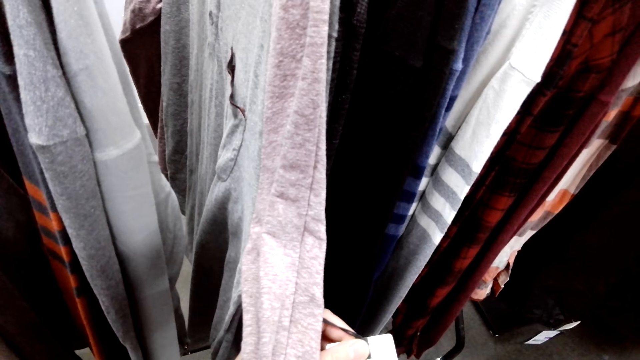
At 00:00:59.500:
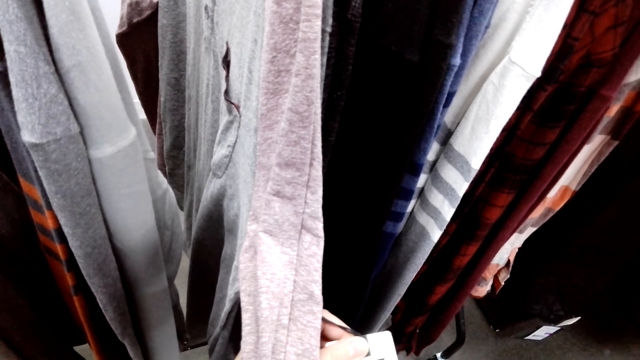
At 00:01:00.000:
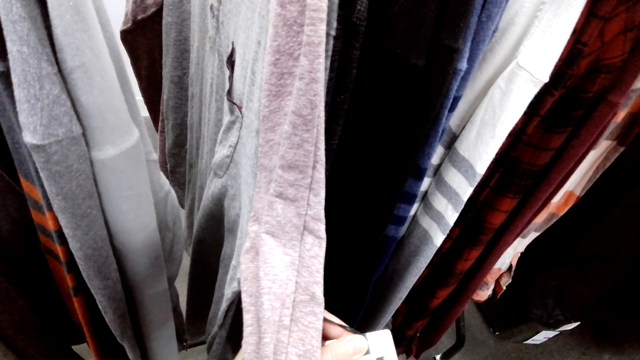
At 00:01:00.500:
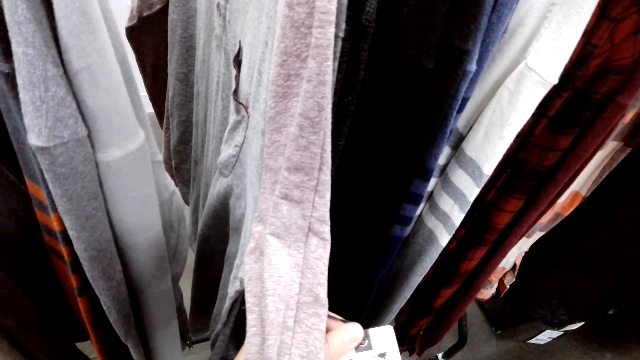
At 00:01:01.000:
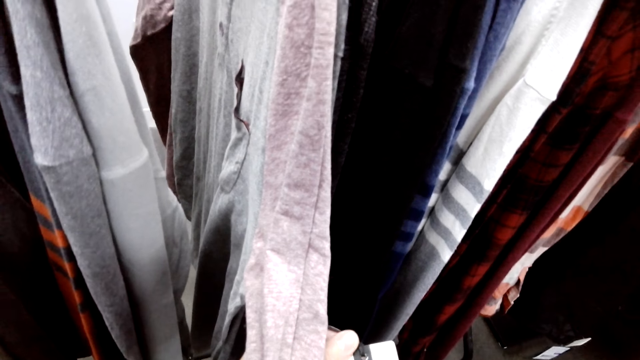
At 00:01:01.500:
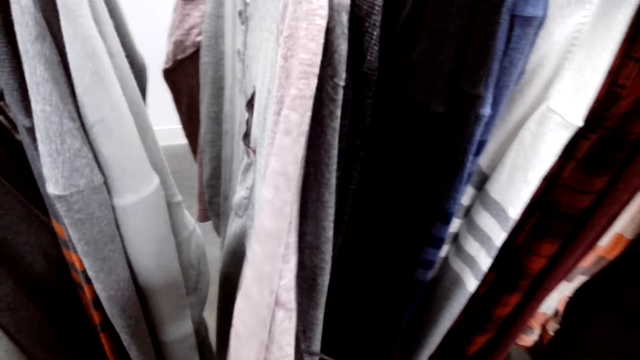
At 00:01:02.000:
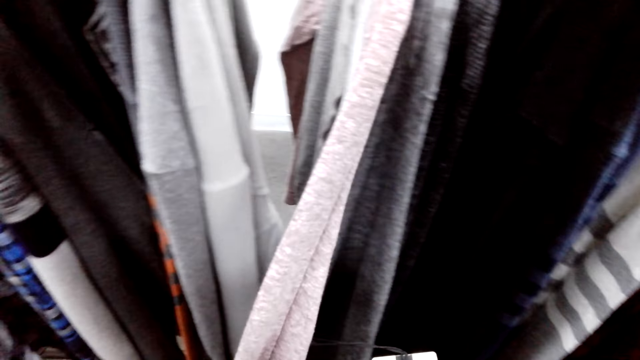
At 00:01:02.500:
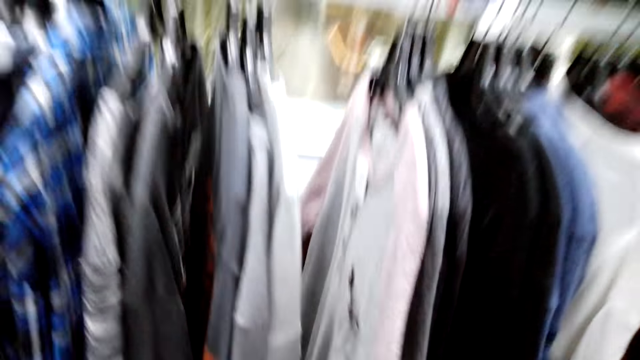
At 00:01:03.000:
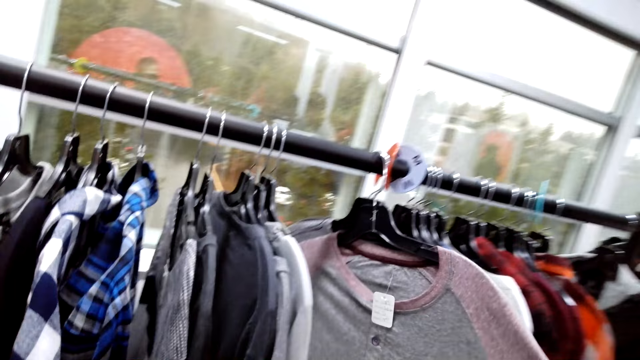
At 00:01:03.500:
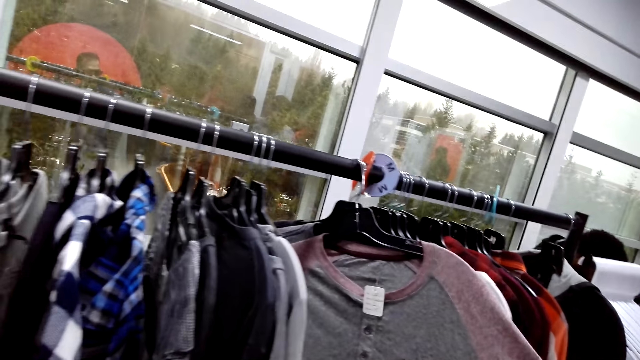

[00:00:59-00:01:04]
The camera wearer checks on the price tag.

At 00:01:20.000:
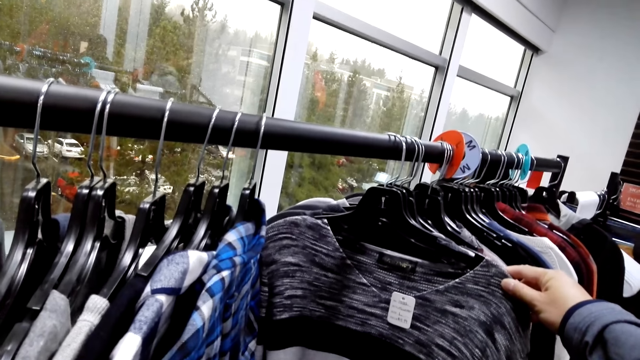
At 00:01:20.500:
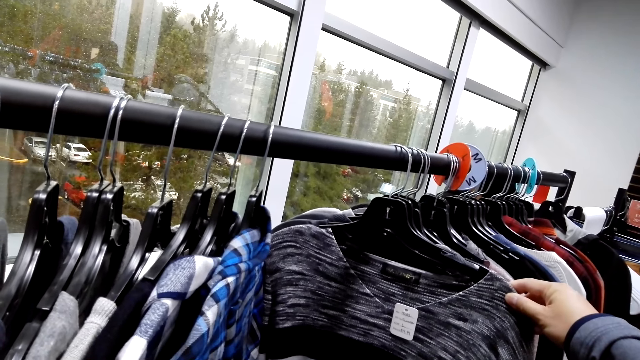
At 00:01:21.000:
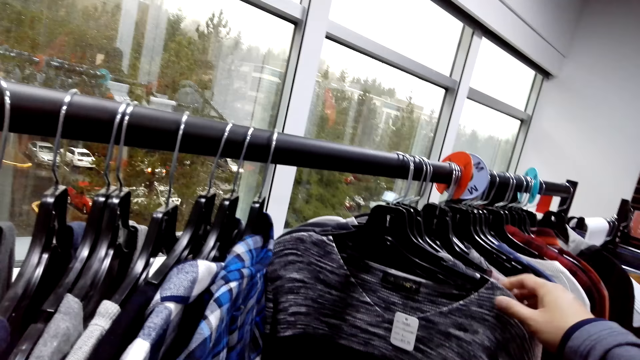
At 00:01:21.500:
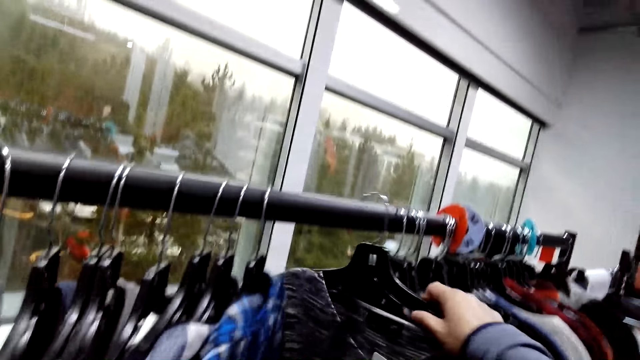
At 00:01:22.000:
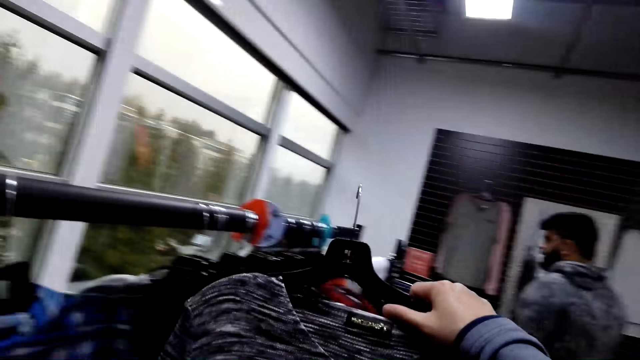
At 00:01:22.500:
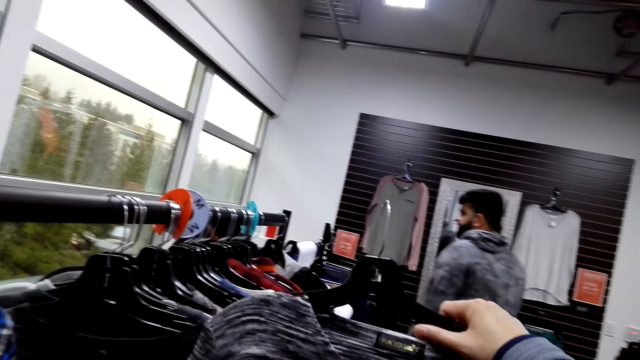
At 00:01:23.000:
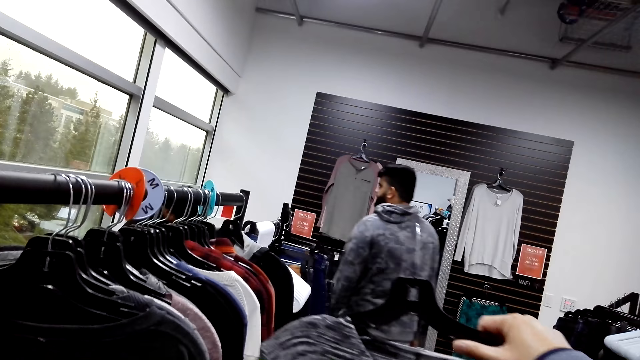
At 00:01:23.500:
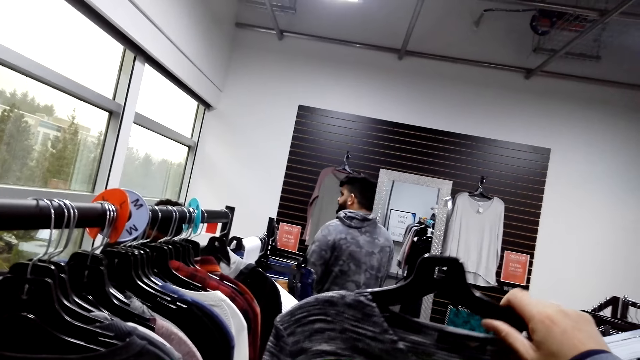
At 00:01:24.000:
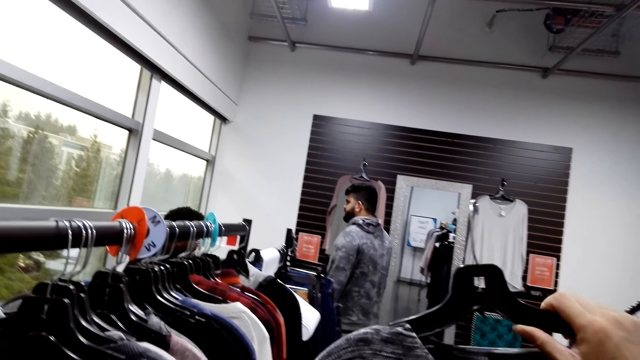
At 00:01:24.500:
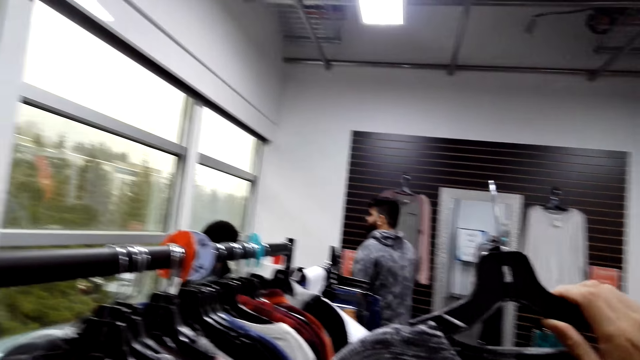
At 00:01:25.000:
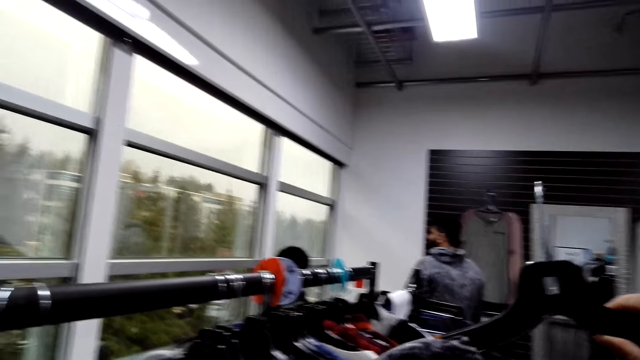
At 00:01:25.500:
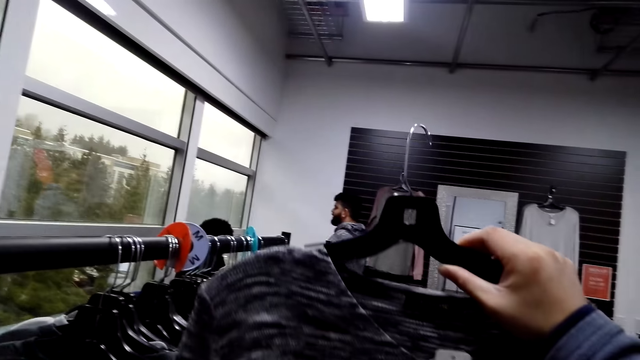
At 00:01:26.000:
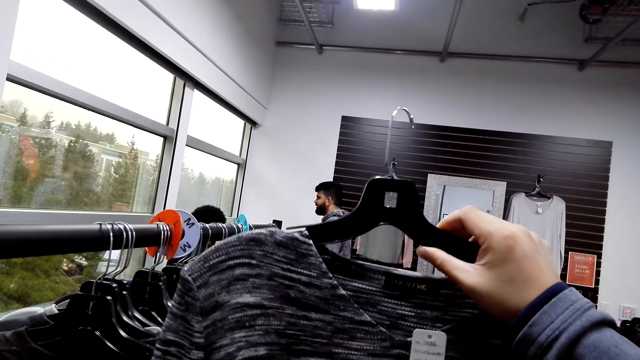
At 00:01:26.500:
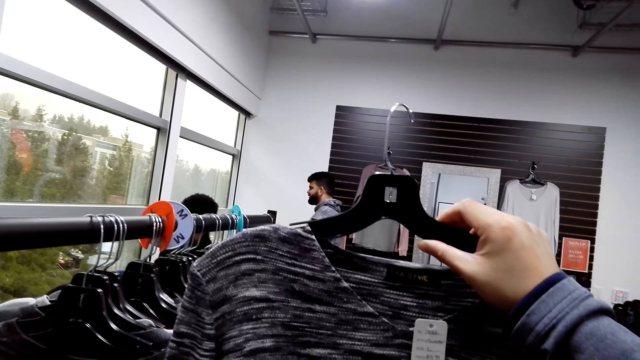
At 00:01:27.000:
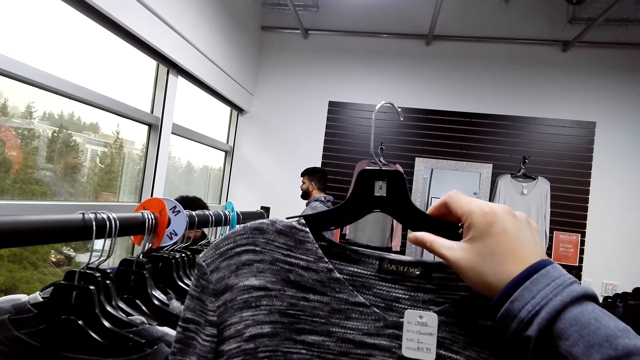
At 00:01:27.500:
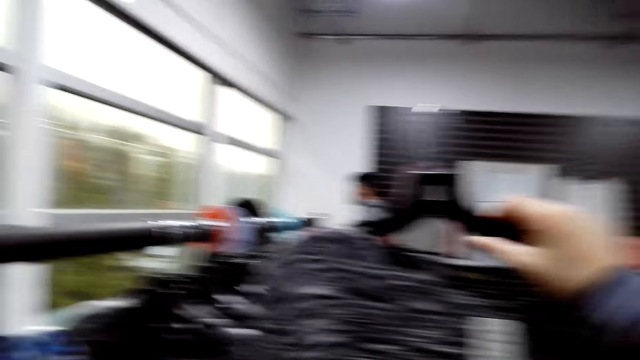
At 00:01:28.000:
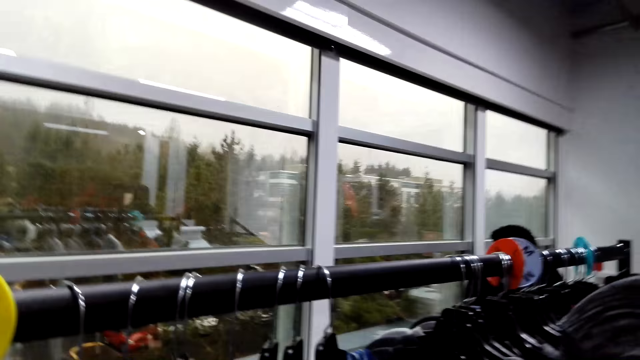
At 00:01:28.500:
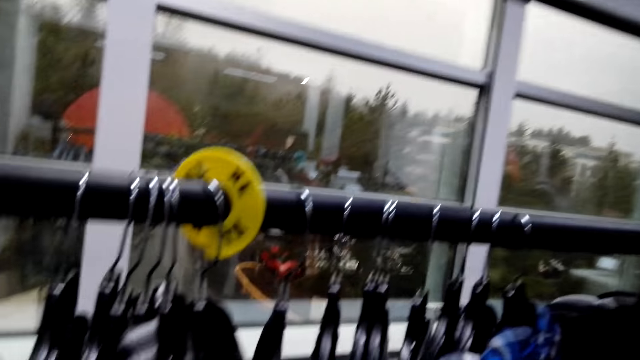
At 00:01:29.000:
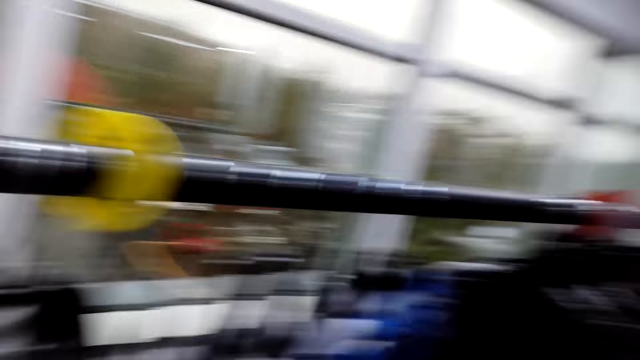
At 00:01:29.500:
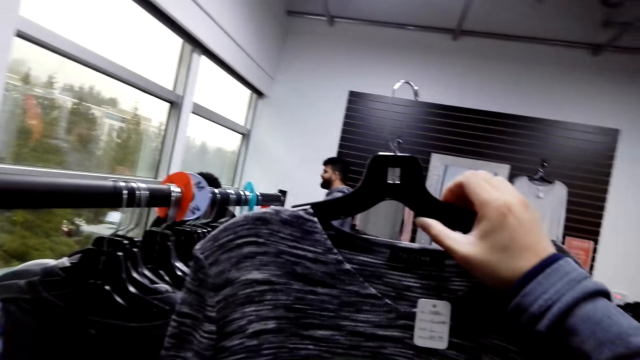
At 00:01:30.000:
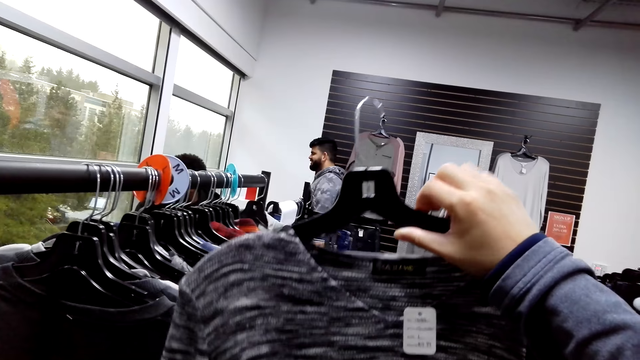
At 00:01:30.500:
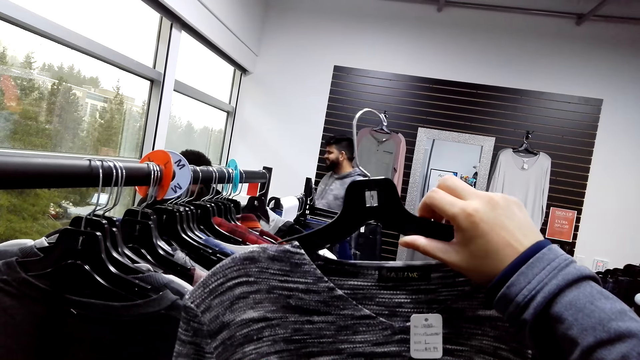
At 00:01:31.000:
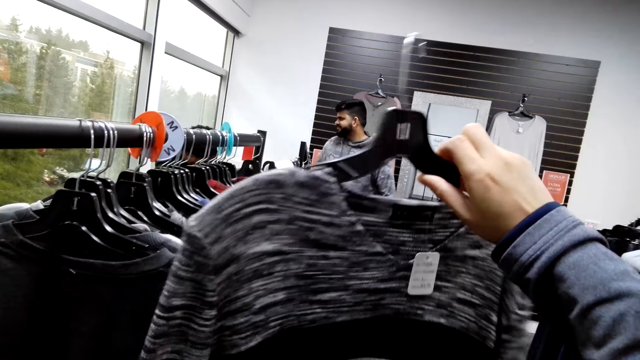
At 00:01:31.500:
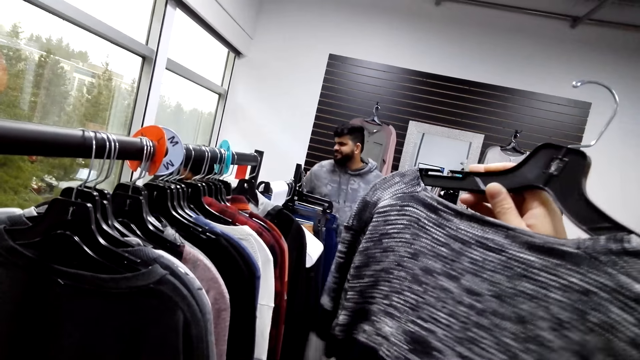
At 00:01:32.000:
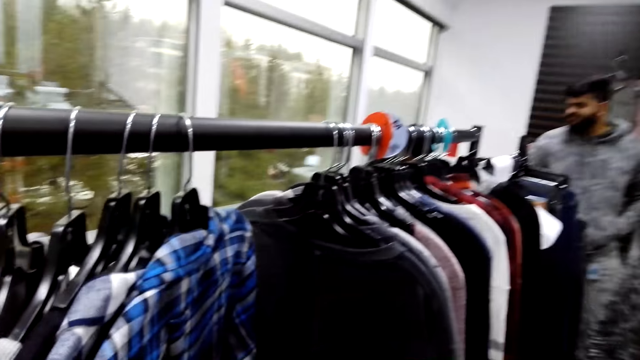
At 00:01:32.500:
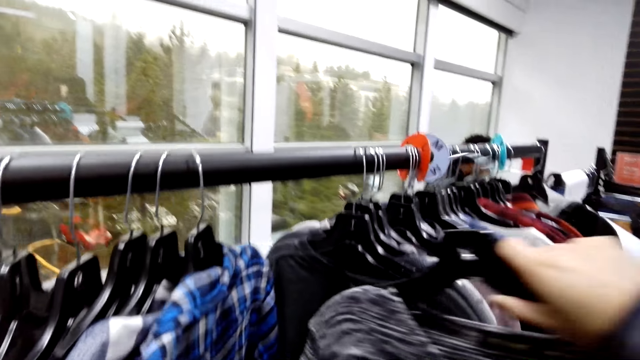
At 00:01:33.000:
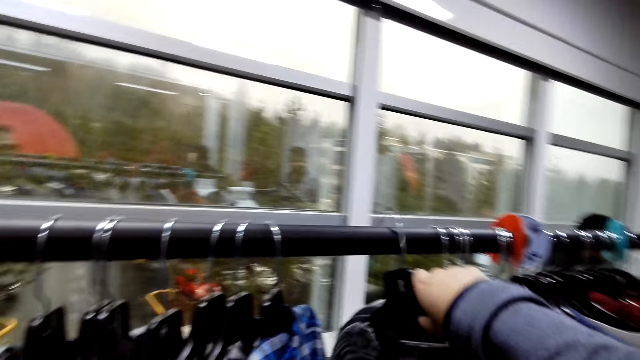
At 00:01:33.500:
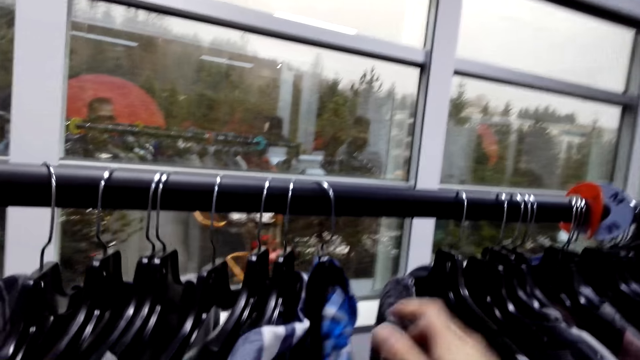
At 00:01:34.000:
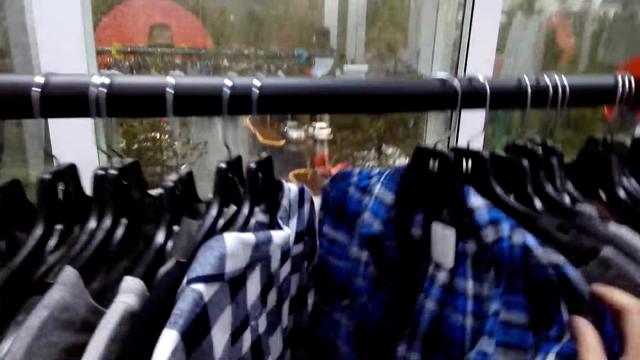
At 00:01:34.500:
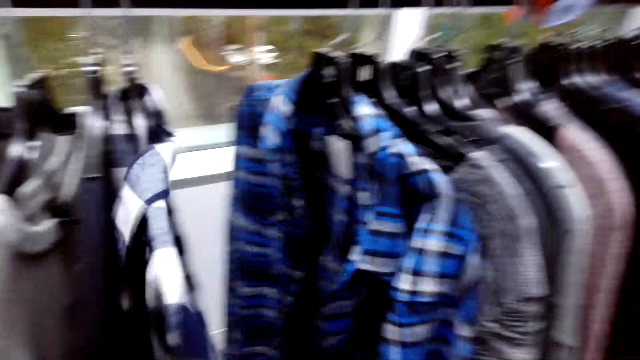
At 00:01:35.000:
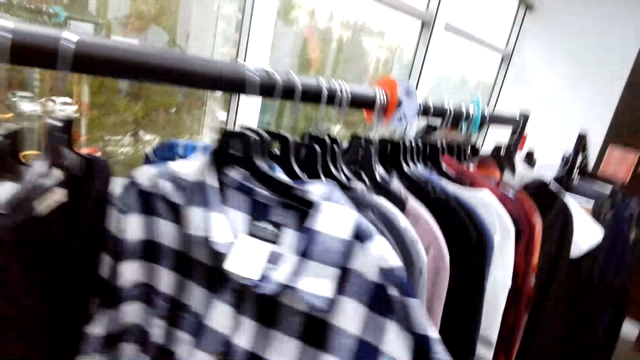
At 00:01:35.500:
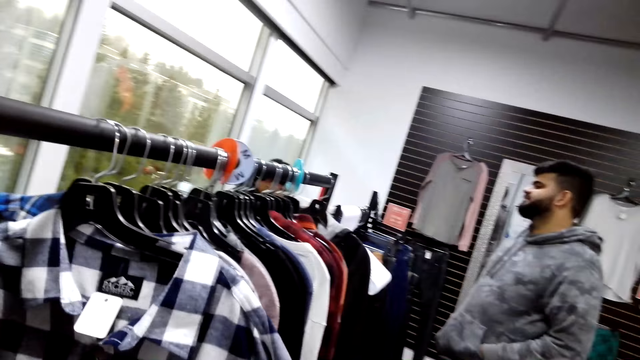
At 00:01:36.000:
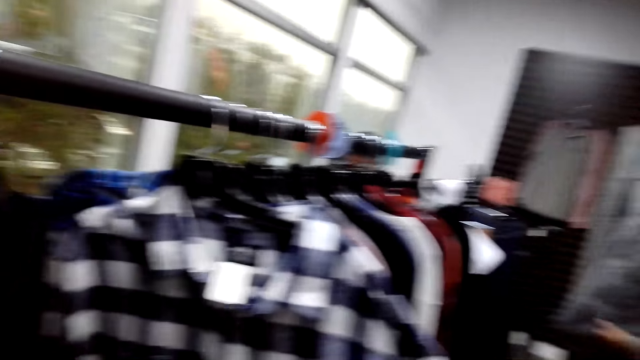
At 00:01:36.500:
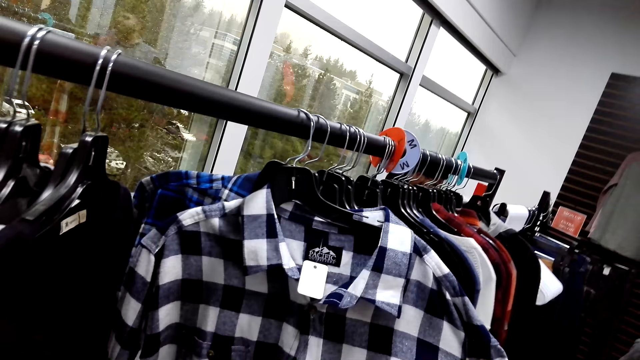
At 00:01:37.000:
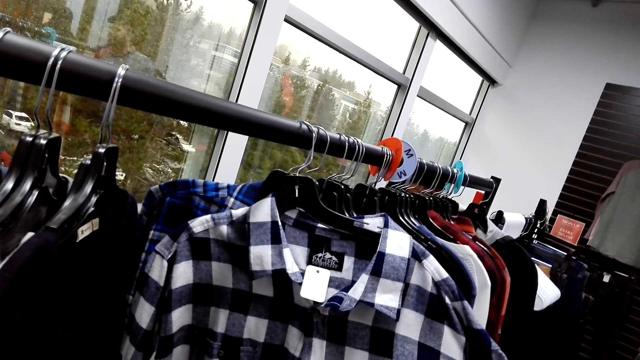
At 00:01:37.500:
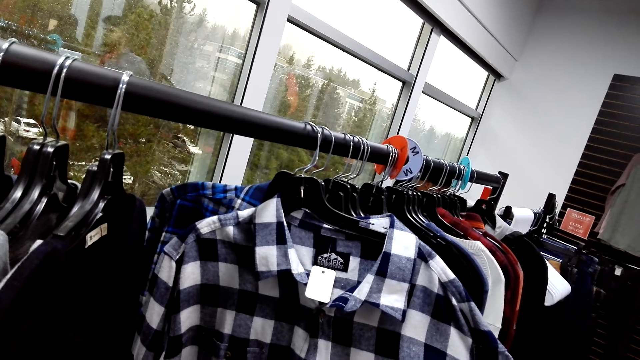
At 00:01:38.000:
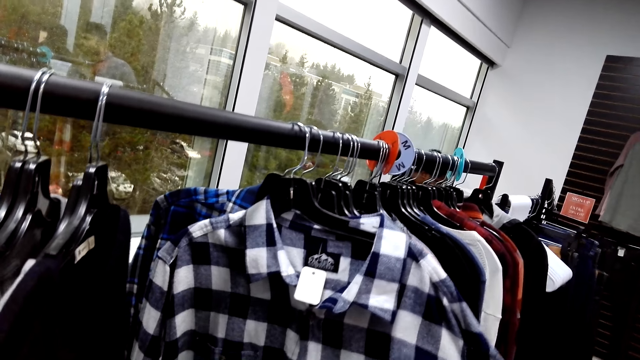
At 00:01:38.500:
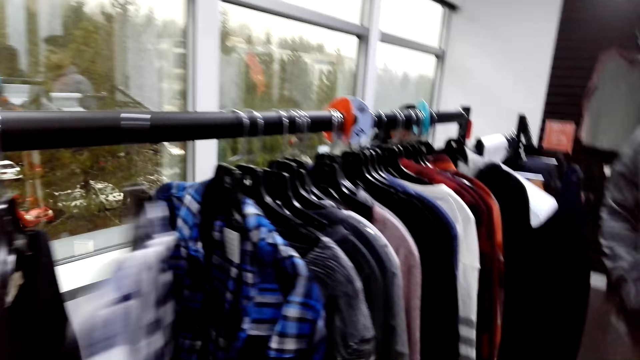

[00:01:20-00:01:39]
The camera wearer removes a sweat shirt from the hanging rod. They hold the sweat shirt high. They turn the sweat shirt. They look at the shirt. They hang the sweat shirt on the hanging rod. They push the shirts on the hanging rod.
